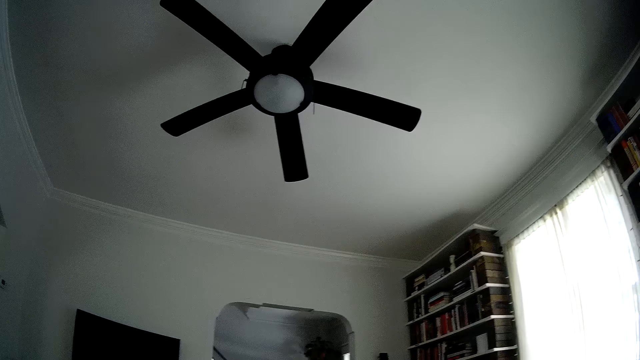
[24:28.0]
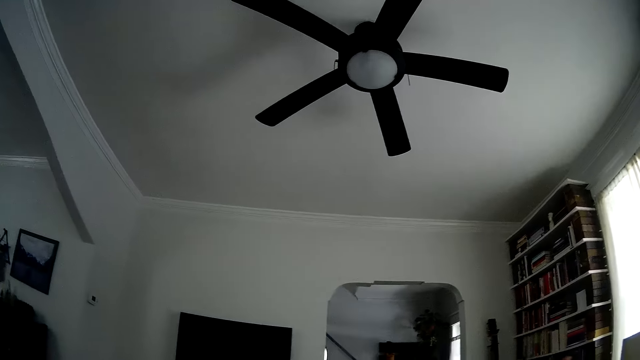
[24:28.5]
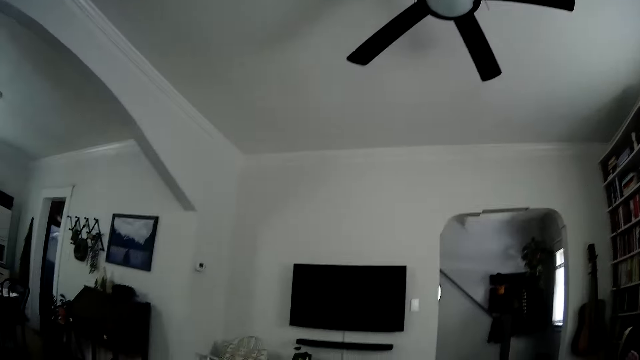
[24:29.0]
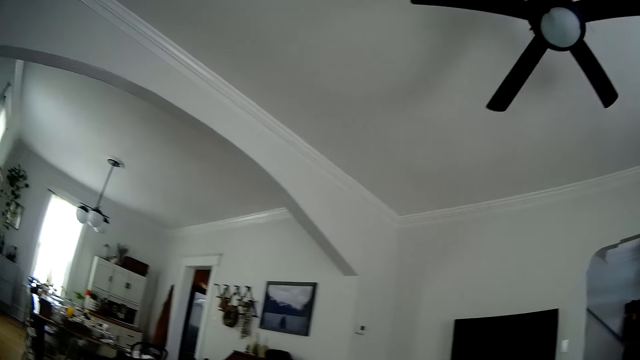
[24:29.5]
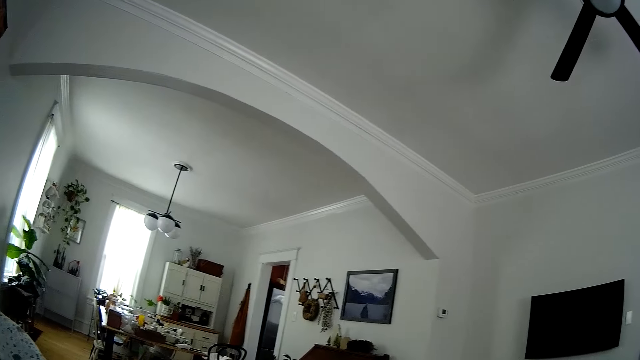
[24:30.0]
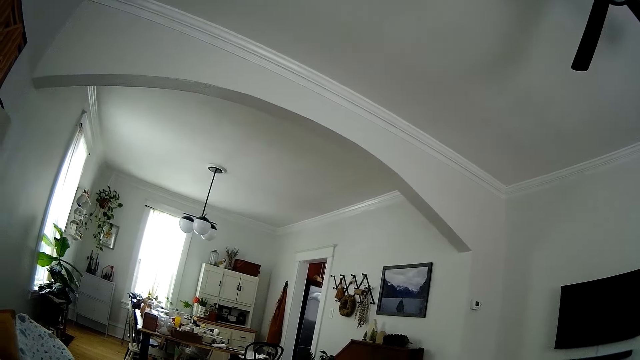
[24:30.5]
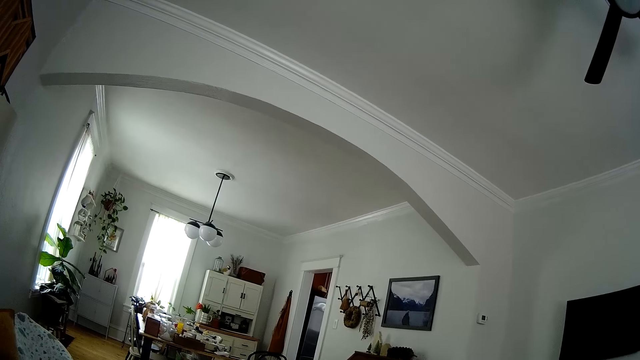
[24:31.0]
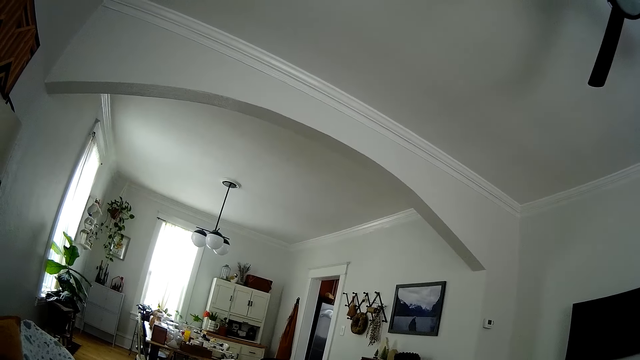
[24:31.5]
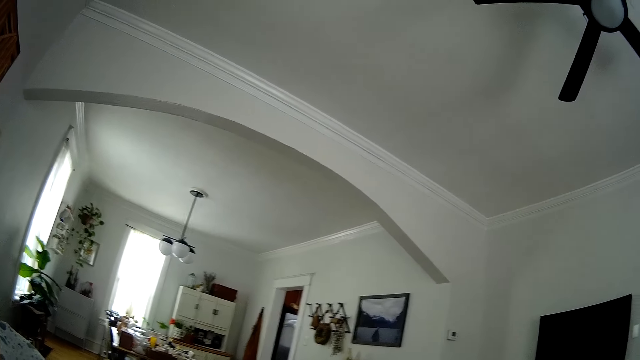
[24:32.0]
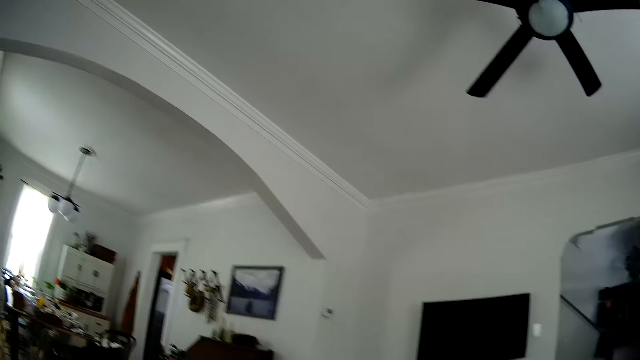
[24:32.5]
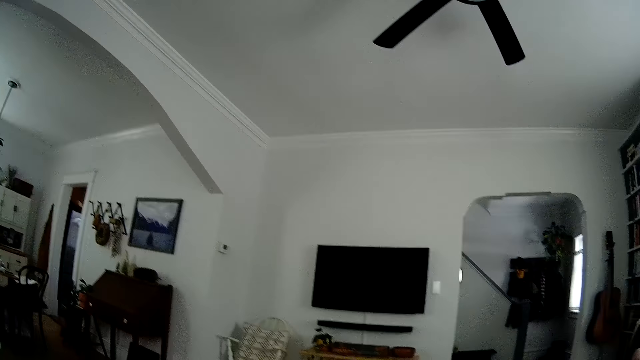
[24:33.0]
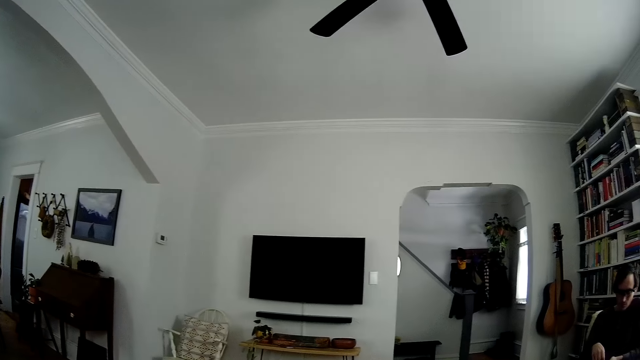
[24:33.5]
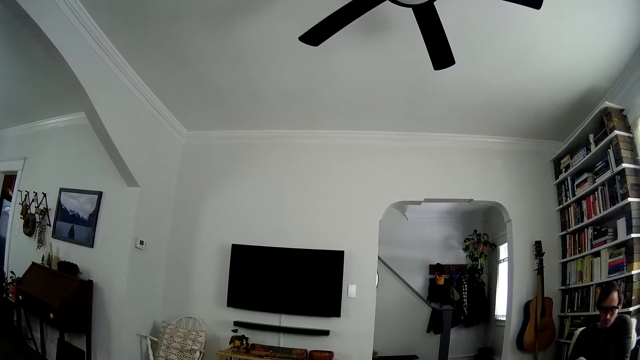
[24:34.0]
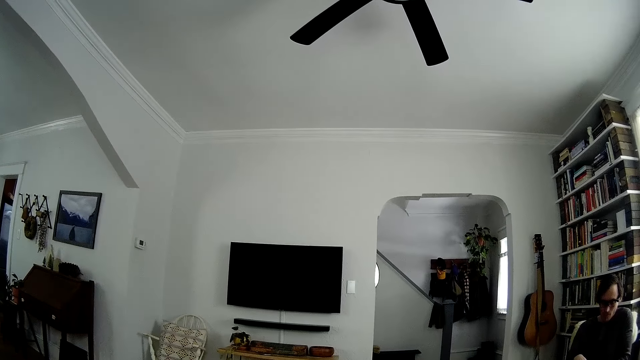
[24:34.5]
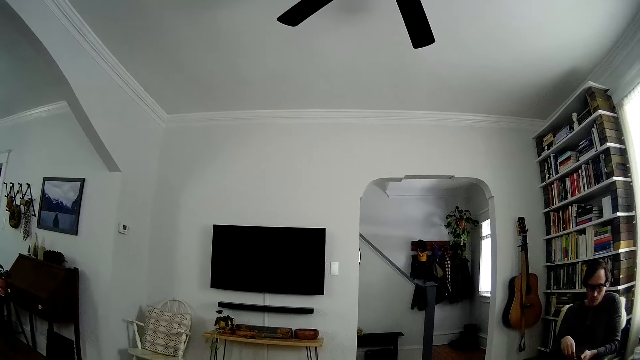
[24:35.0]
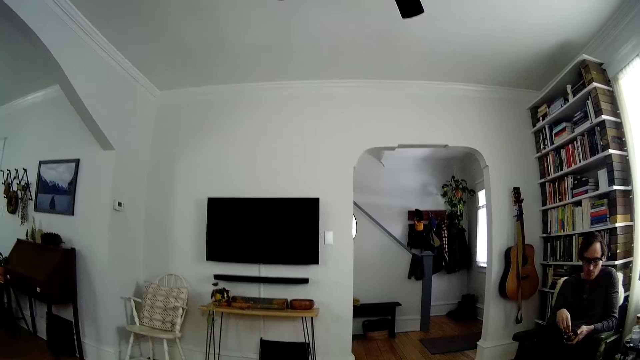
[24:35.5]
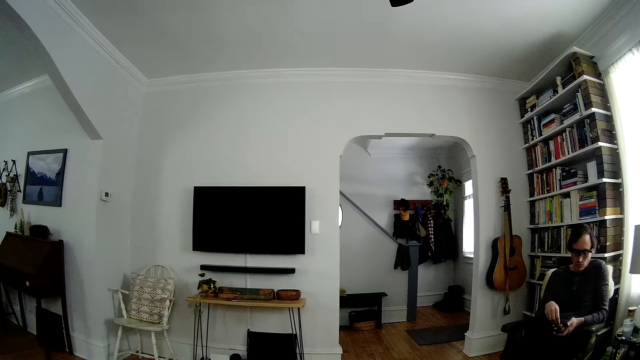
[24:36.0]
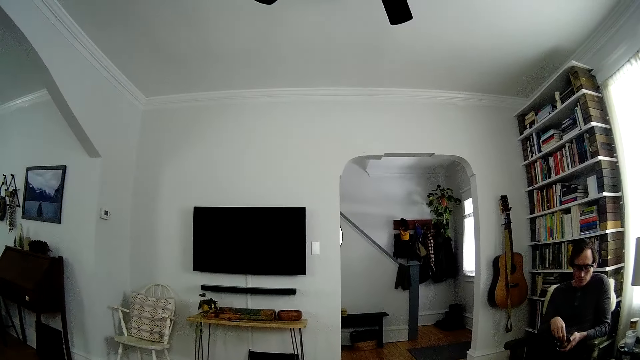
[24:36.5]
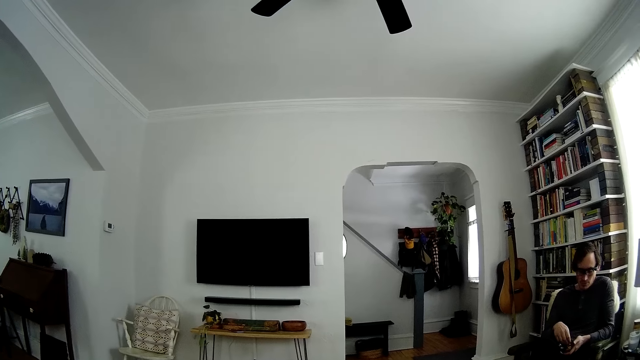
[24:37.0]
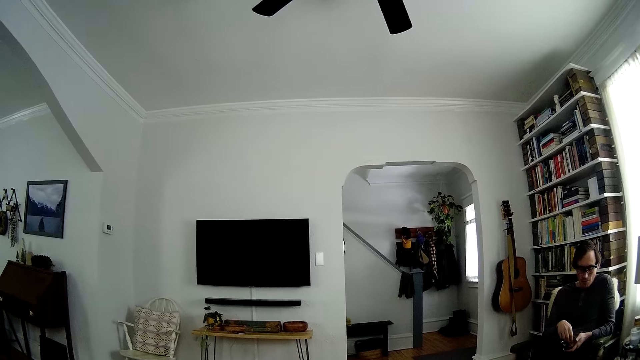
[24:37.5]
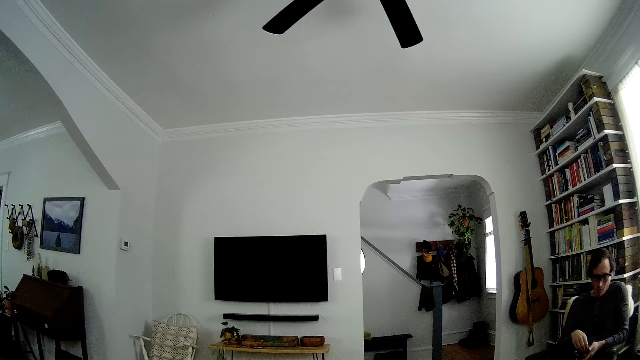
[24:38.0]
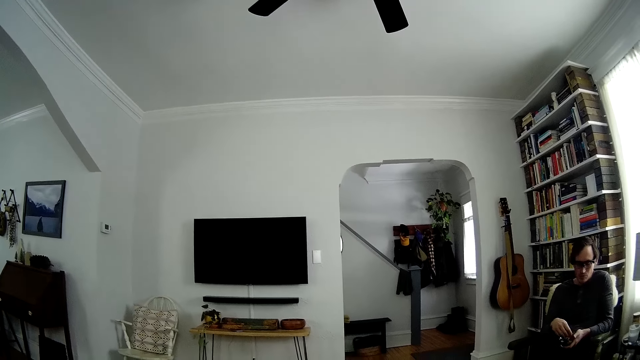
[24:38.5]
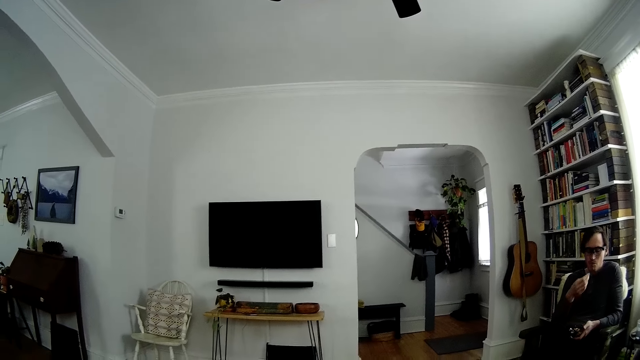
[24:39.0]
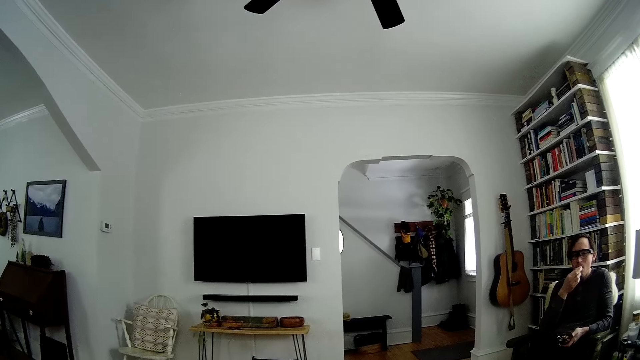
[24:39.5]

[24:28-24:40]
The camera wearer looks at the ceiling. They look around. They look at the television.

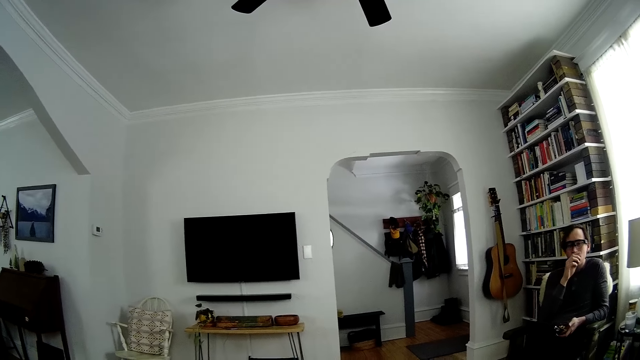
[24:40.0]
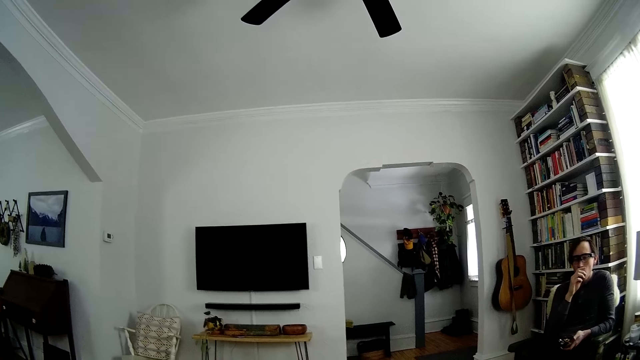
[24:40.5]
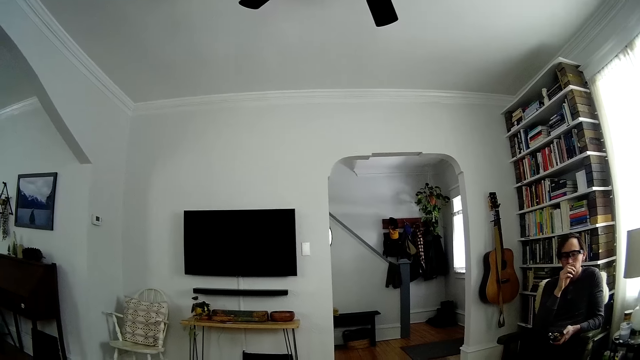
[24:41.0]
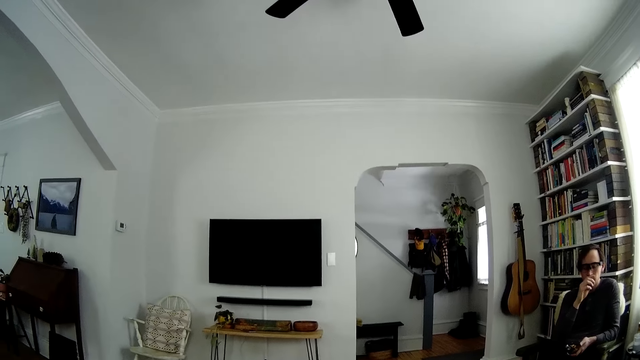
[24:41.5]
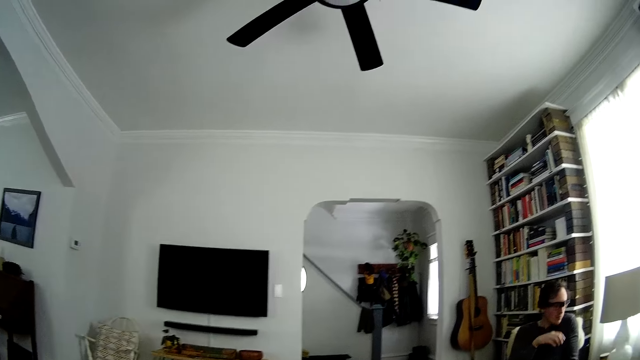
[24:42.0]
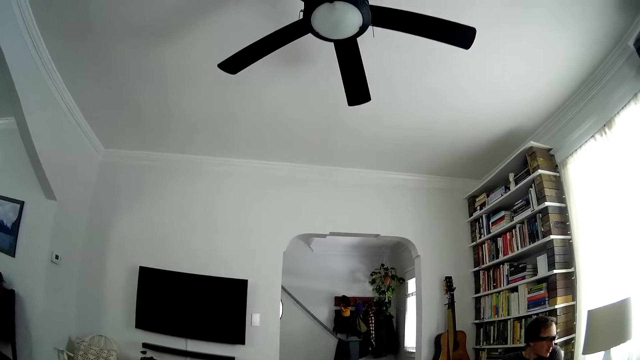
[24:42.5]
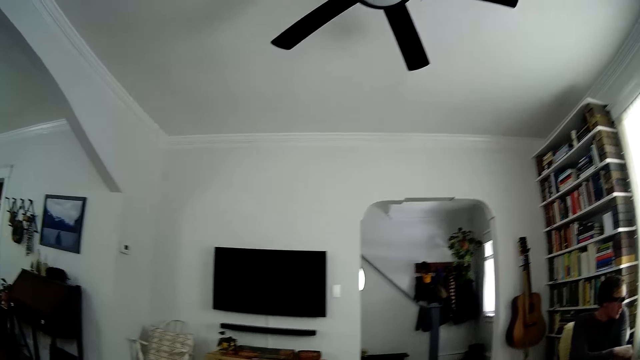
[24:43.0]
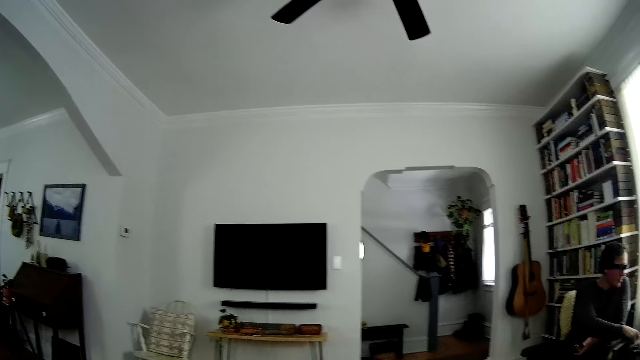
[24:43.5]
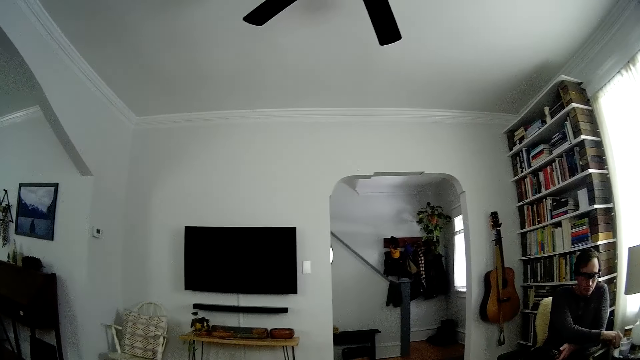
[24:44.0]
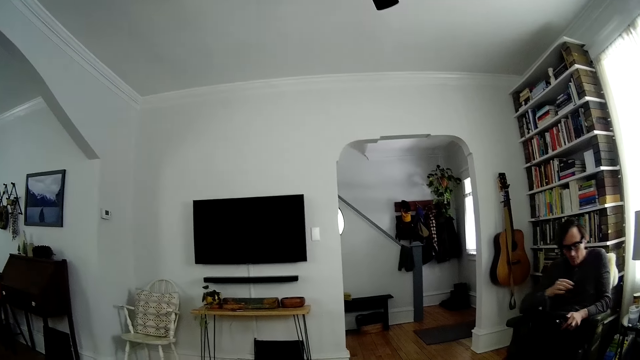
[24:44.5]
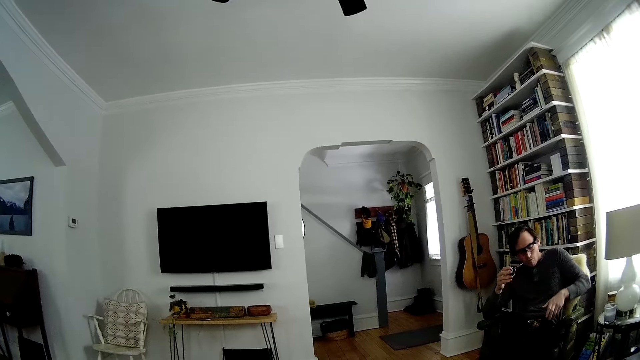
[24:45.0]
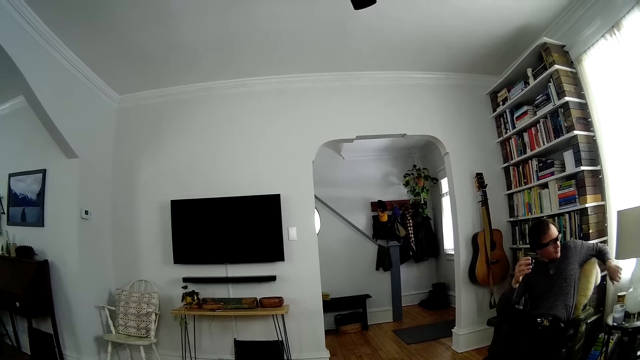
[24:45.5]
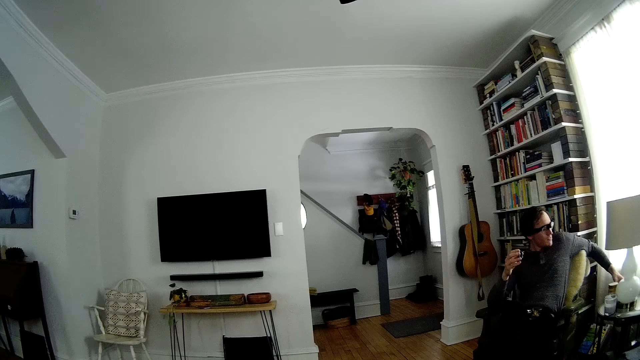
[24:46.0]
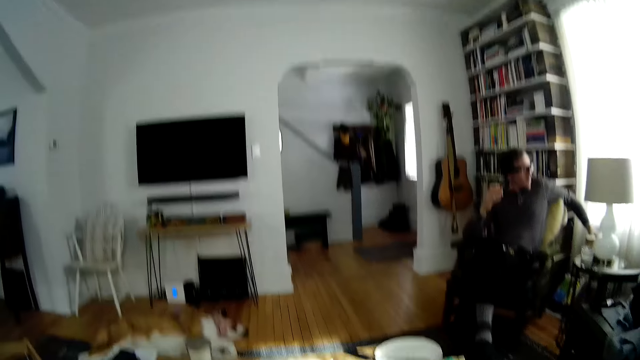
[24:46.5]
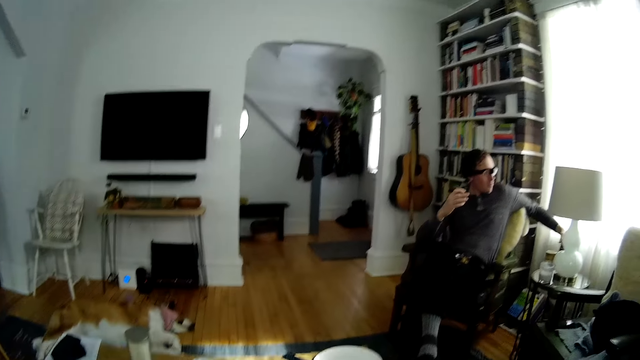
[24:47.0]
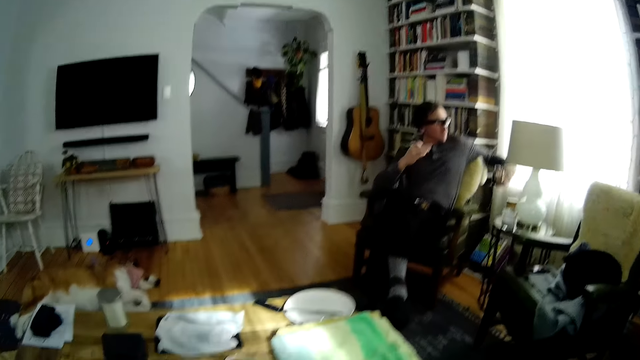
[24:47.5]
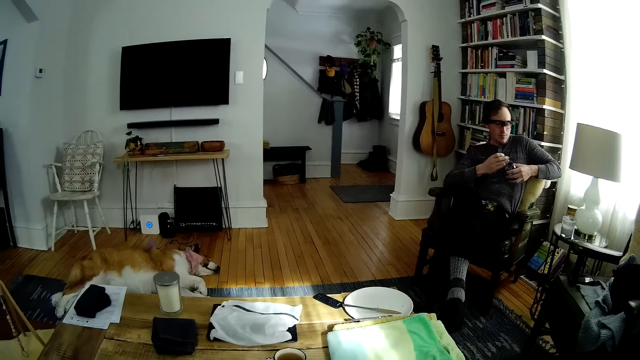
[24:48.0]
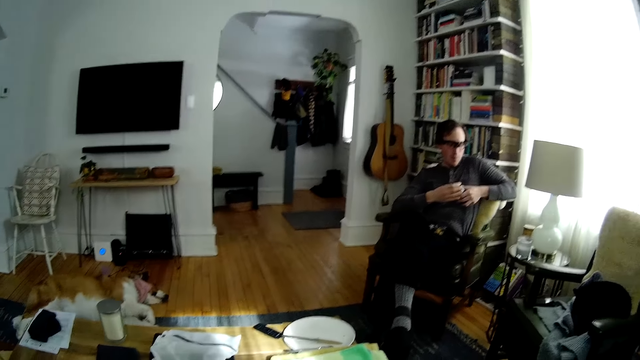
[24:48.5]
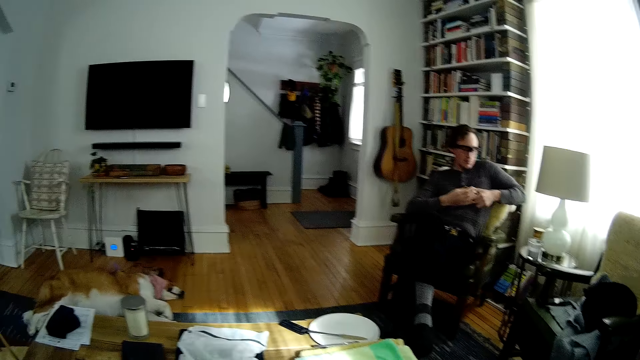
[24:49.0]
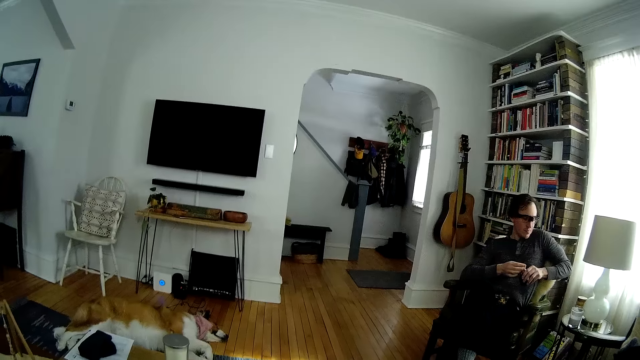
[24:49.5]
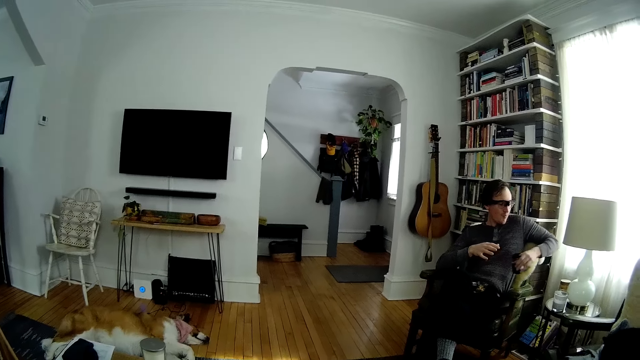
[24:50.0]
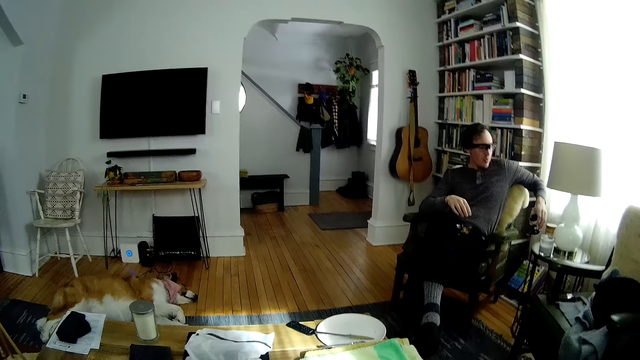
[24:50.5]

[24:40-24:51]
A man bites his finger. The man picks up a jam jar on the stool with his left hand. The man picks up a glass from the table. The man covers the jam jar in his left hand with its cover in his right hand. The camera wearer giggles.
